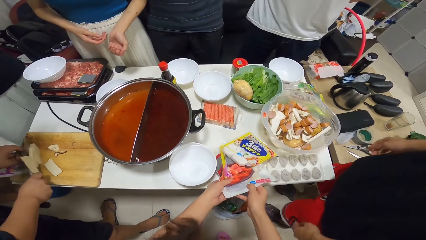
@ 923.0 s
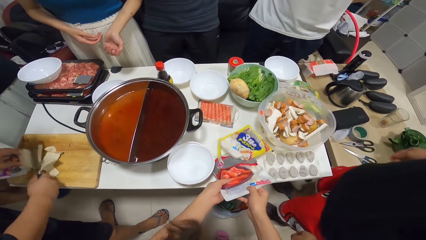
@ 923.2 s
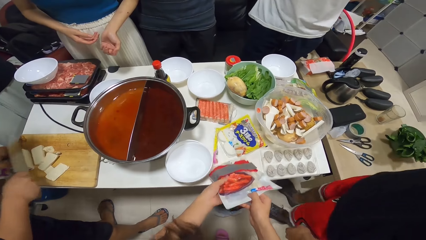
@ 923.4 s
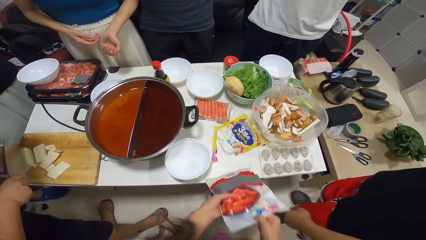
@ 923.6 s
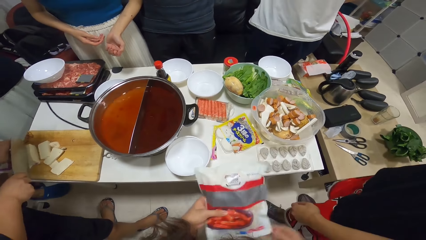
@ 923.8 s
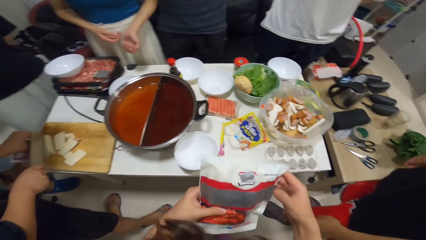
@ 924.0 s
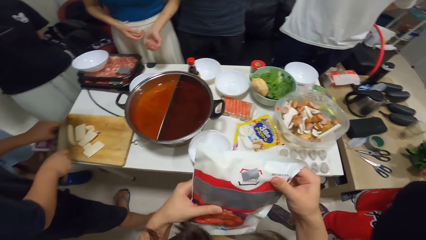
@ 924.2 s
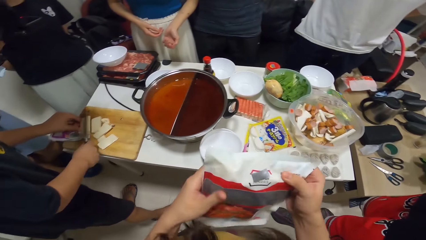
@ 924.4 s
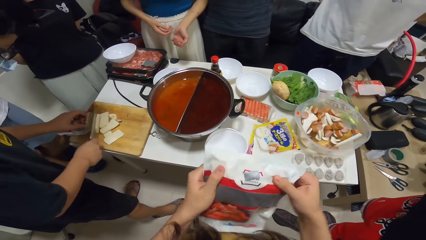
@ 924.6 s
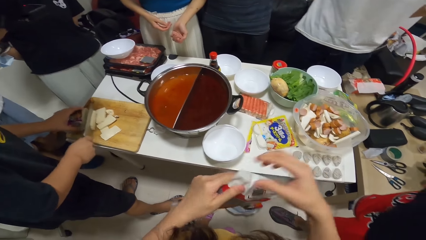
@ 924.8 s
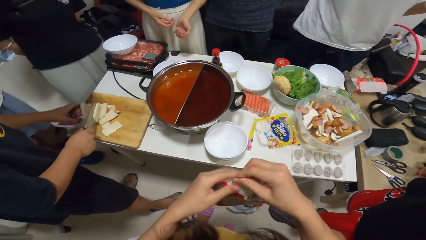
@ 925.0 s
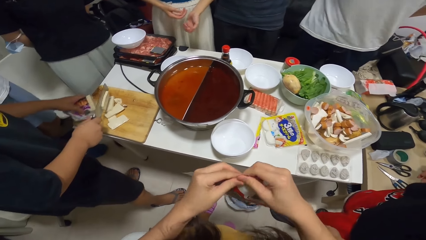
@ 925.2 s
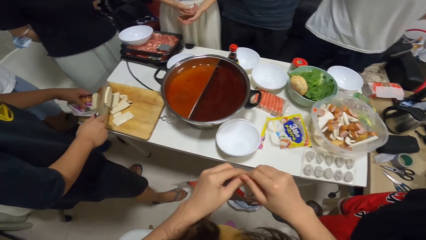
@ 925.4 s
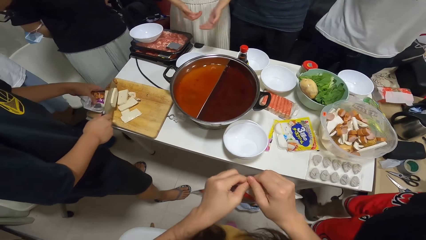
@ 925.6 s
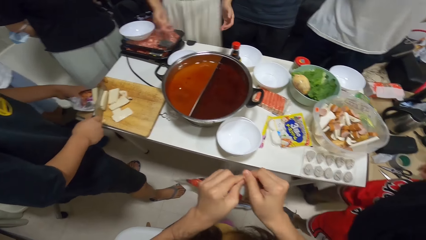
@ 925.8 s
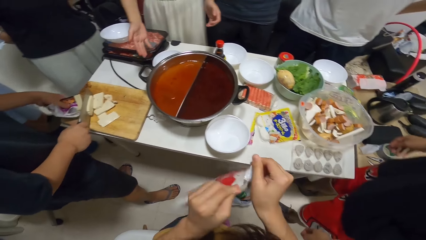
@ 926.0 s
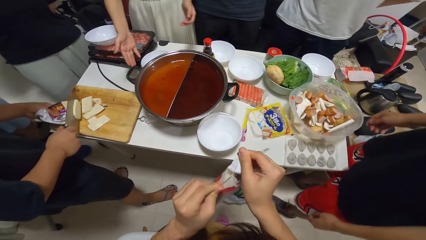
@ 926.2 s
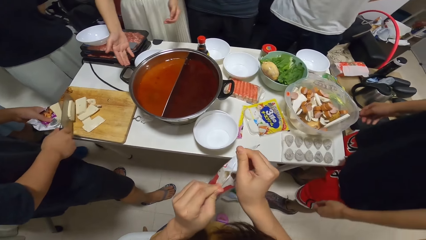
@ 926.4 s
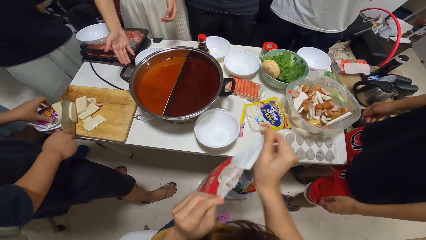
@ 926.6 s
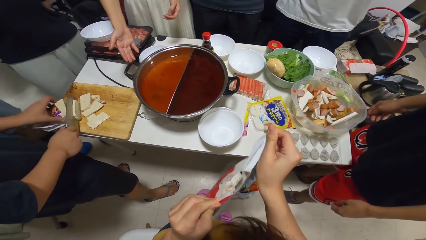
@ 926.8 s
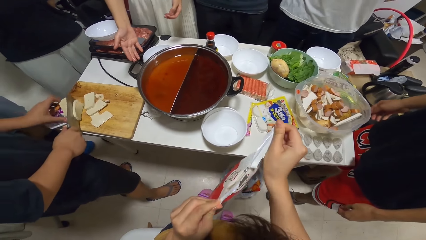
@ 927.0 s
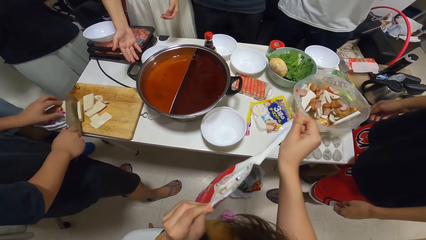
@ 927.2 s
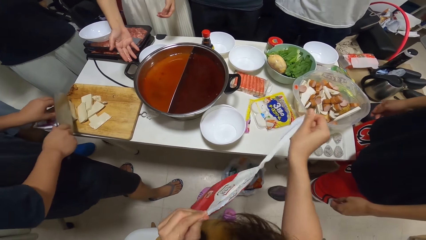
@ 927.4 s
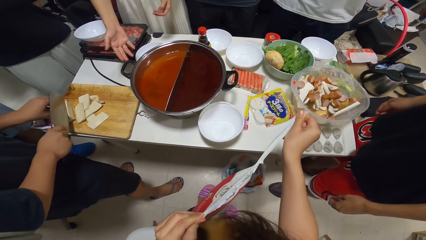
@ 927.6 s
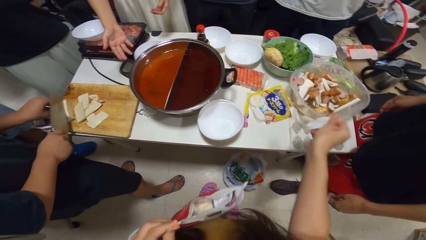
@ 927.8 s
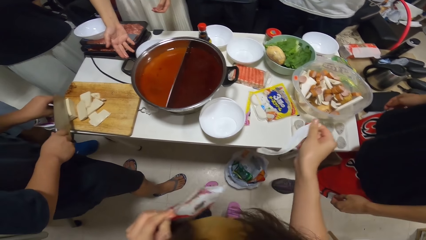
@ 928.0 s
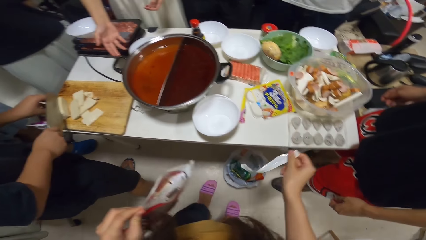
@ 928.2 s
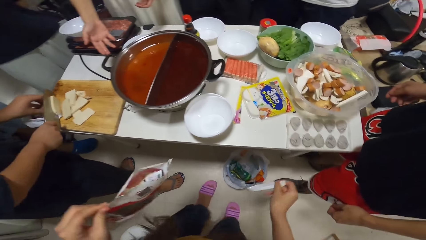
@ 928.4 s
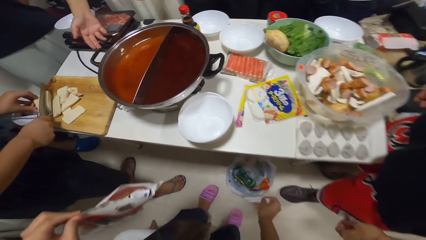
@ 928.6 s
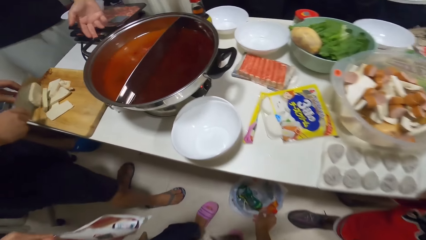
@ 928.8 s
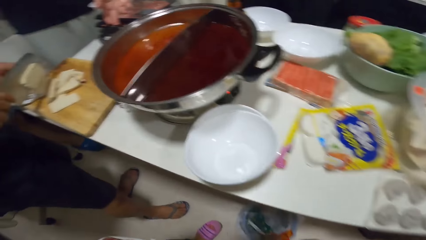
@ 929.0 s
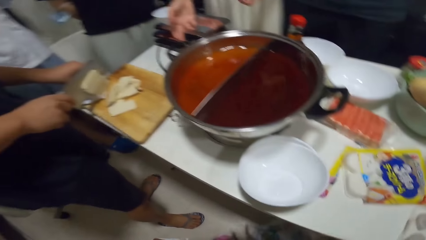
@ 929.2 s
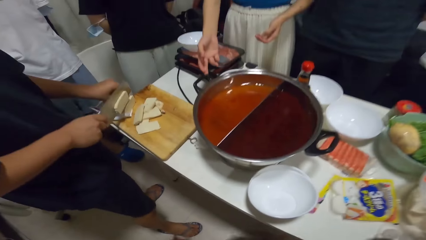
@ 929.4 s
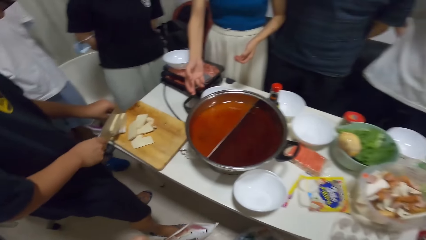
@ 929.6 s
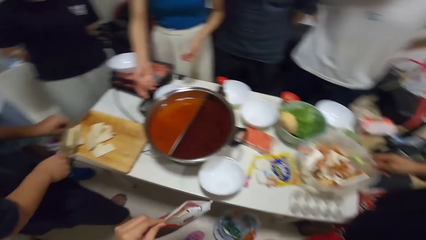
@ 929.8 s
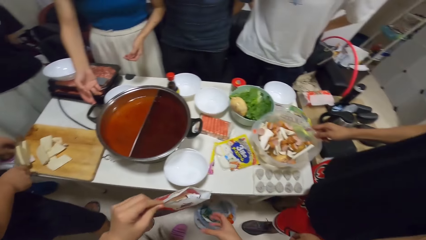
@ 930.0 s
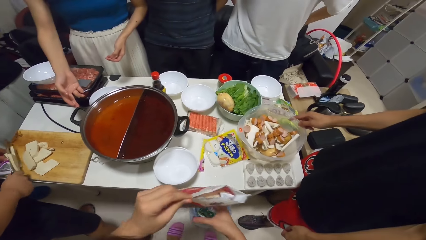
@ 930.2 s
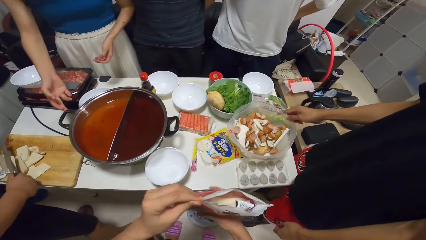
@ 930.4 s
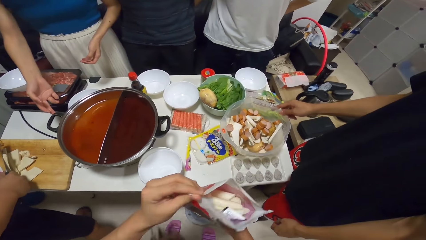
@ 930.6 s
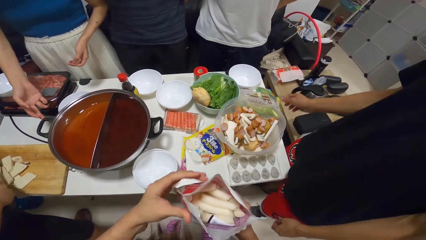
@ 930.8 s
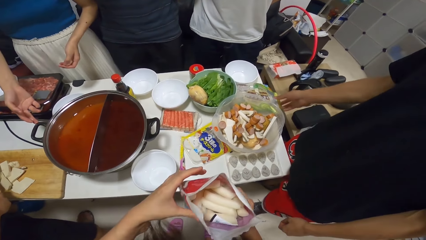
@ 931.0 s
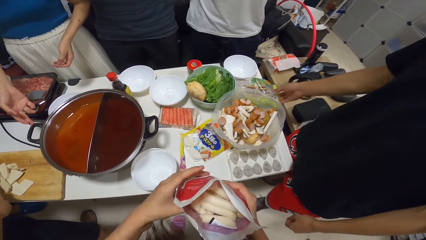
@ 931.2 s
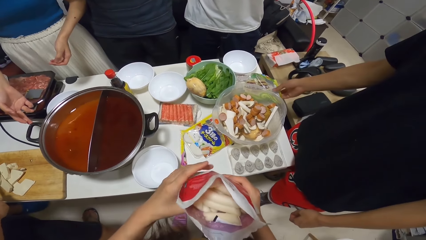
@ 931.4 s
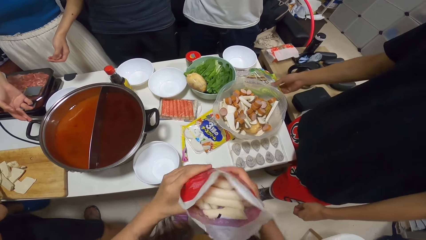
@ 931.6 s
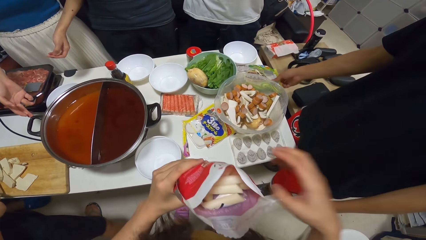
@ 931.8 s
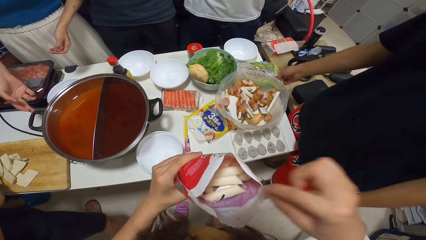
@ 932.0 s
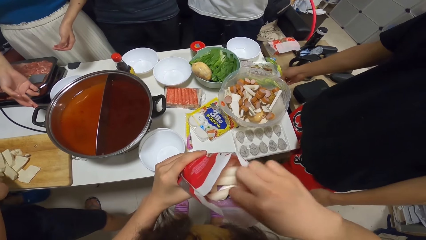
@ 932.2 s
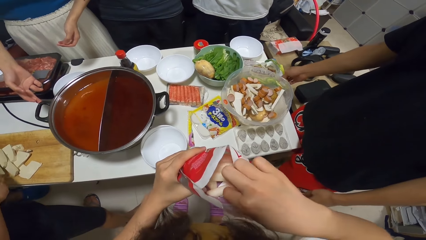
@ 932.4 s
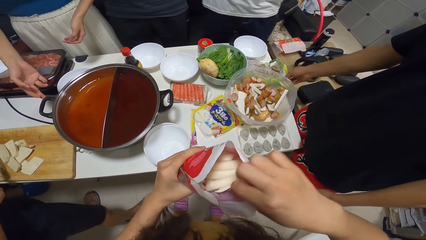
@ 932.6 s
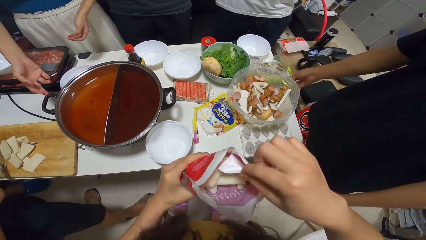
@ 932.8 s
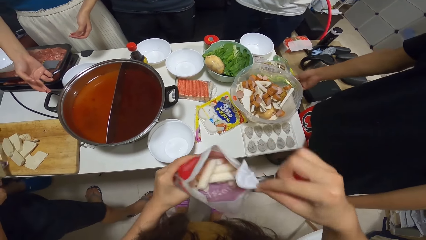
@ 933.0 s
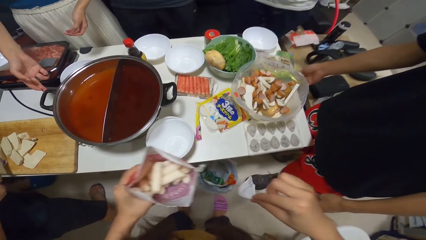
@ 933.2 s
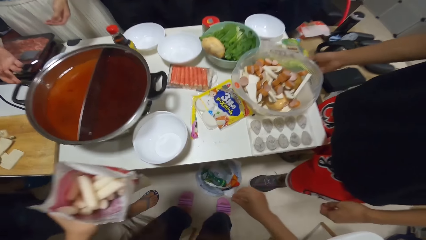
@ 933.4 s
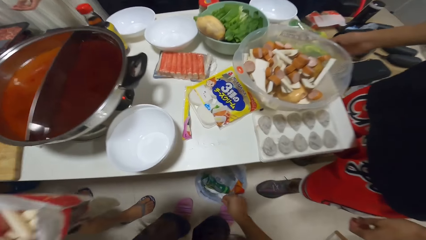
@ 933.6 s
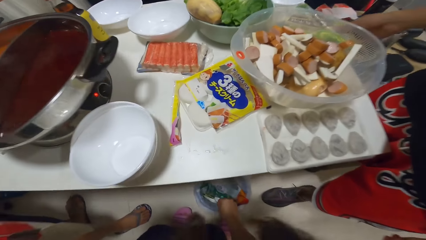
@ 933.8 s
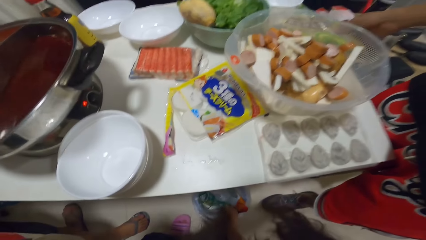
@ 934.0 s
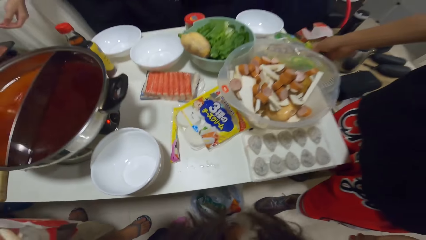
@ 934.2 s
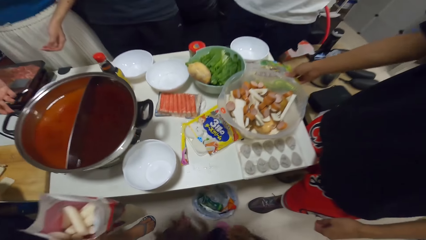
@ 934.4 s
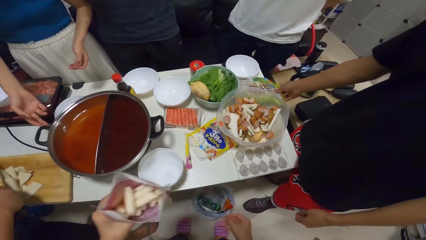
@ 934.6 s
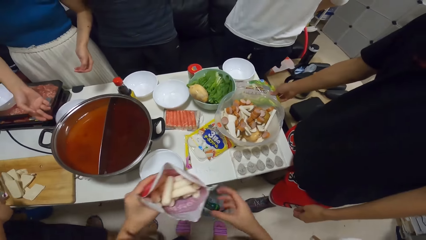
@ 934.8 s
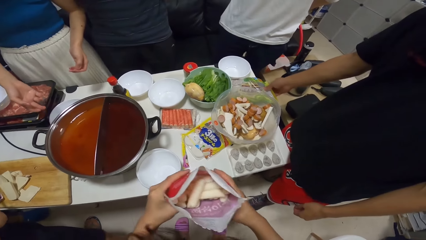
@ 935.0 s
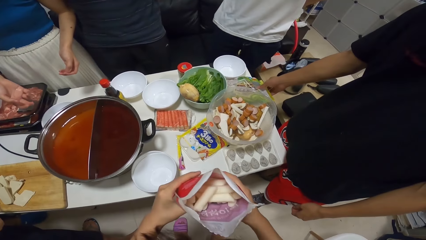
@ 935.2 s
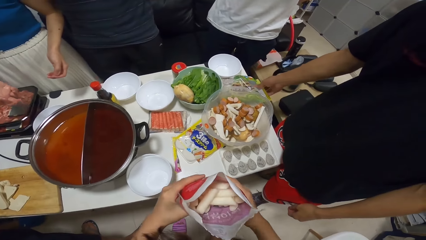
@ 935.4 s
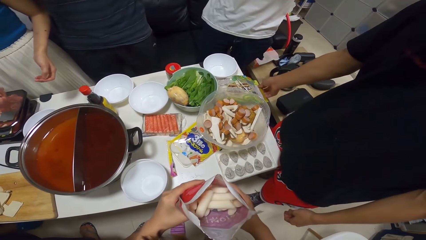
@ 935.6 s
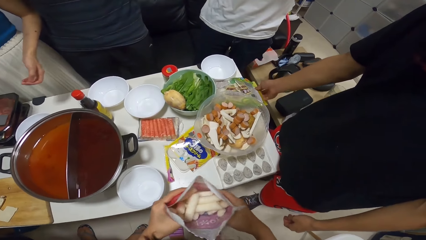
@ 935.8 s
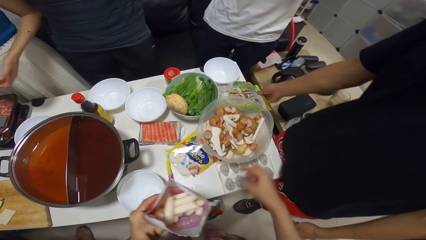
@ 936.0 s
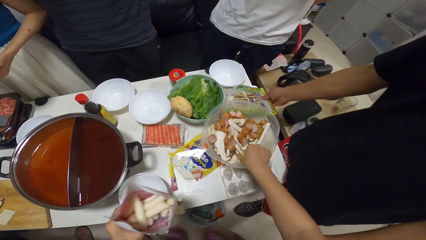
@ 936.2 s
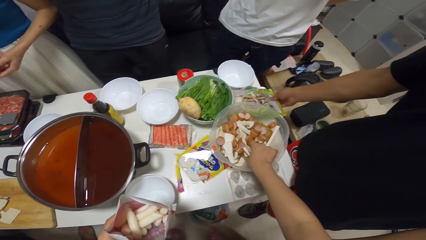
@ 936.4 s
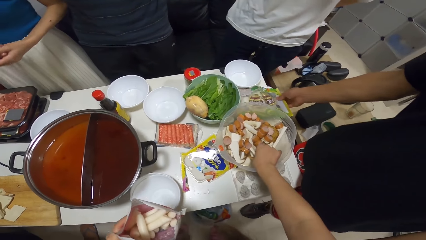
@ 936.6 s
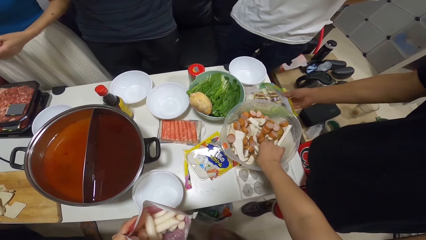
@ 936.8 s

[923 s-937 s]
The camera wearer pulls something. They carry a bag of chips on the table with both hands. They tear the wrapper. They open the bag of chips with both hands. They put the wrapper in a dust bin. They hold something with both hands. They pick up a piece of wrapper from the wrapper. They put the wrapper in the dust bin. They hold something with both hands. They pick up a potato.

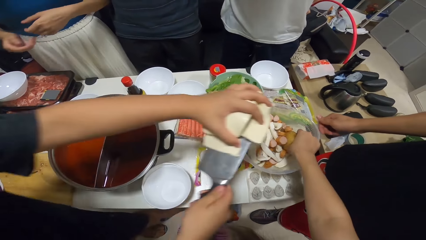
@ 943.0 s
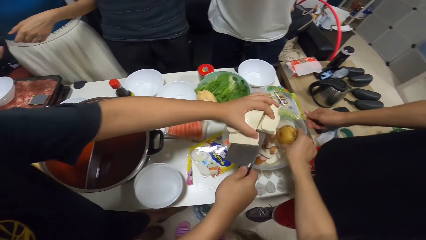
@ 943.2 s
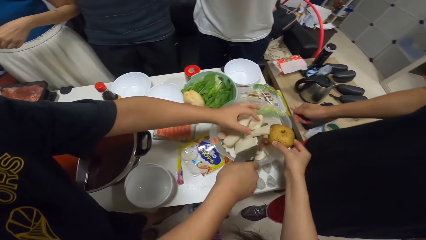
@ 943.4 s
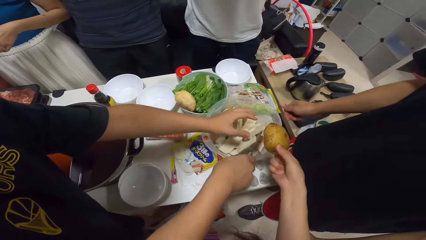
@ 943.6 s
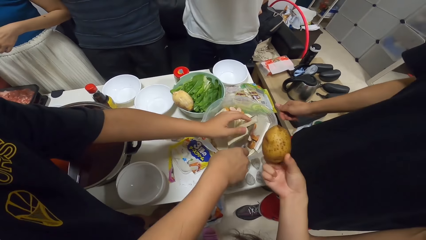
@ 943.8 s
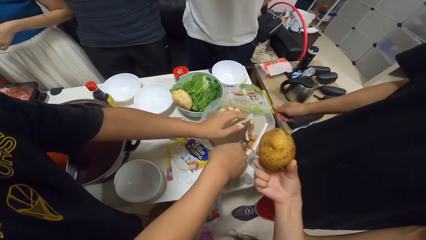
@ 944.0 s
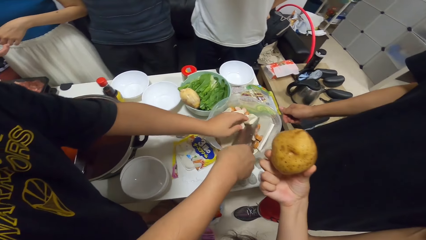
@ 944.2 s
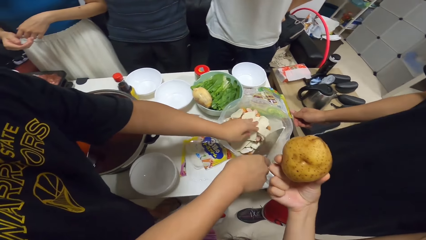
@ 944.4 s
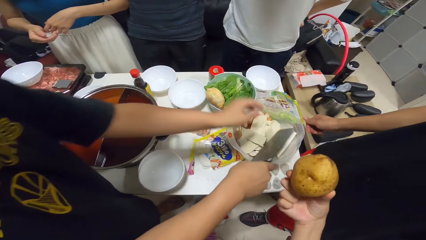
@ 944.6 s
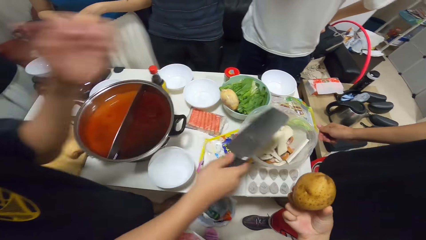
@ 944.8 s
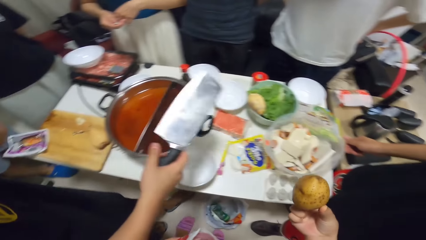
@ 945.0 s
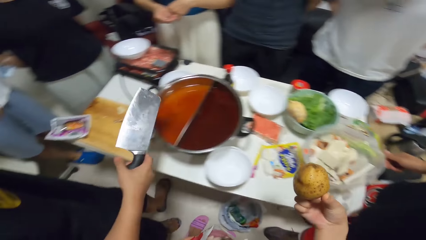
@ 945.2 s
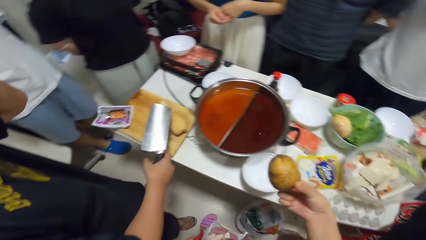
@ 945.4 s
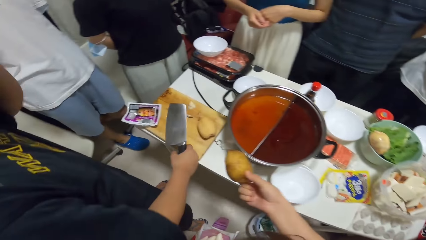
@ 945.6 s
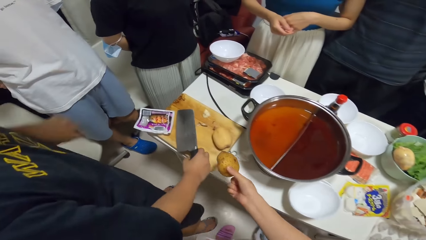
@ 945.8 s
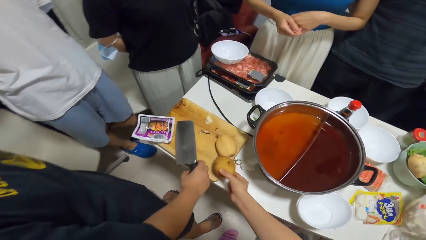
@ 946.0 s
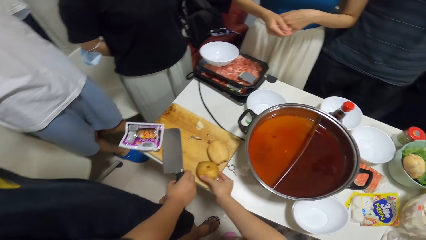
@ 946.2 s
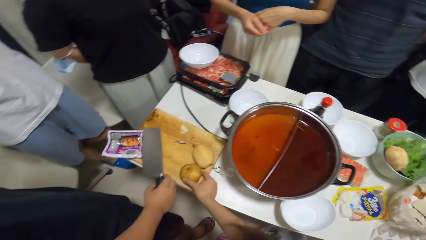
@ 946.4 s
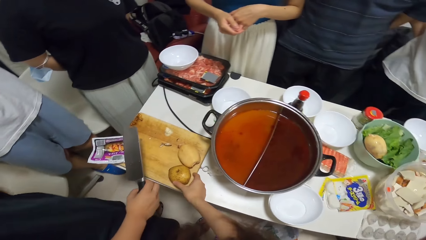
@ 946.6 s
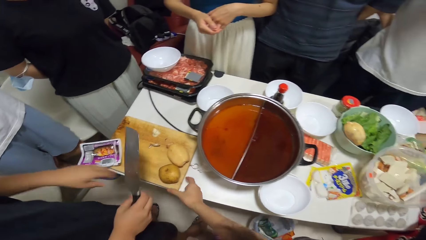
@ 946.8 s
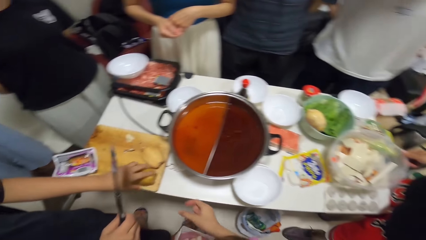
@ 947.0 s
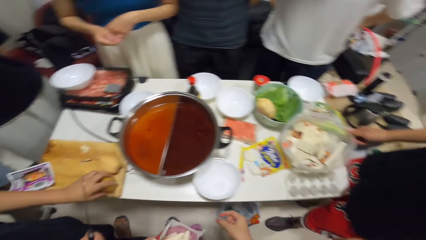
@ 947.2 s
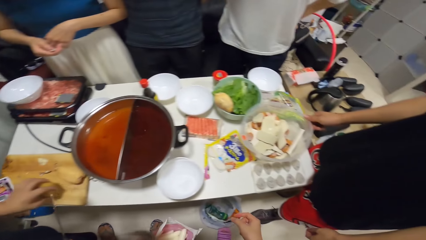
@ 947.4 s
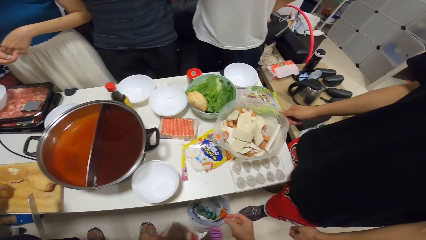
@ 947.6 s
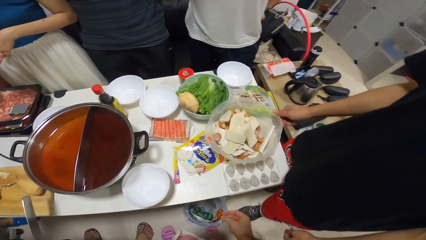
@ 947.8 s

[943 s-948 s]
A man puts cut cheese into the bowl with both hands. The camera wearer picks up a potato. She drops the potato on the chopping board from the bowl with her right hand. The man picks up the potato and moves the potato on the chopping board with his left hand.
